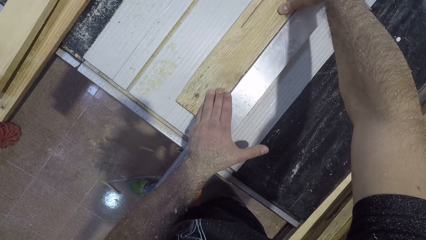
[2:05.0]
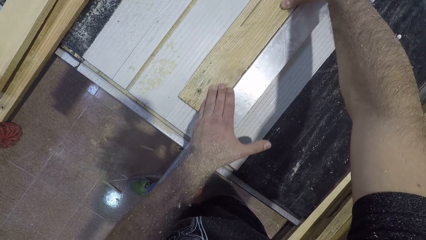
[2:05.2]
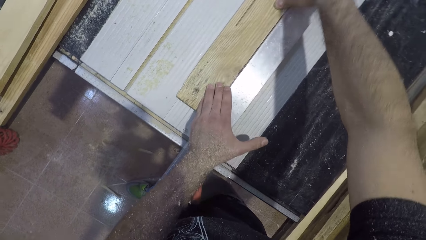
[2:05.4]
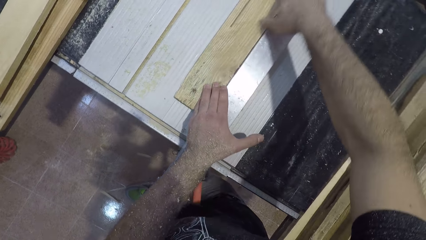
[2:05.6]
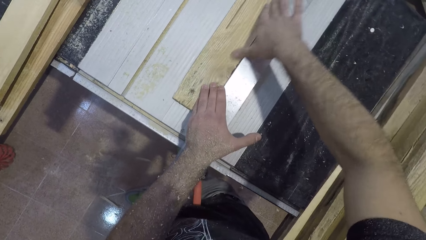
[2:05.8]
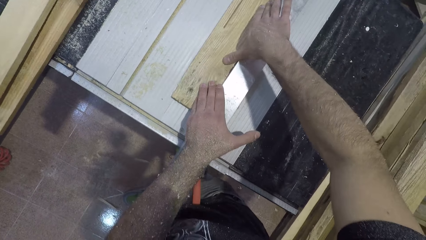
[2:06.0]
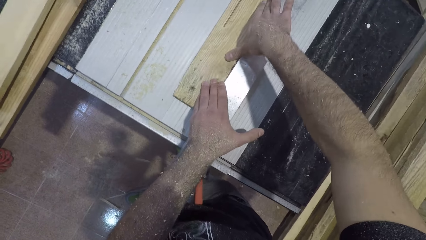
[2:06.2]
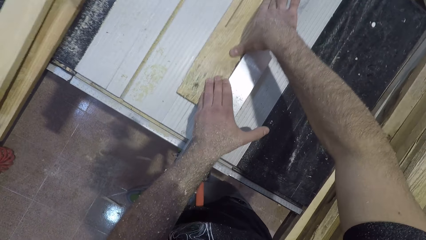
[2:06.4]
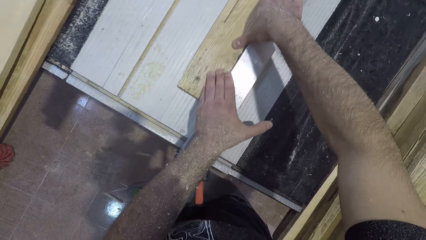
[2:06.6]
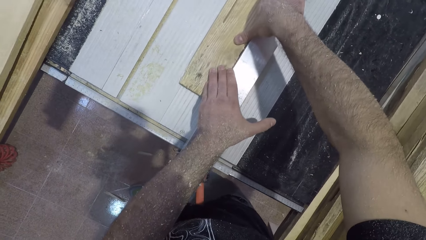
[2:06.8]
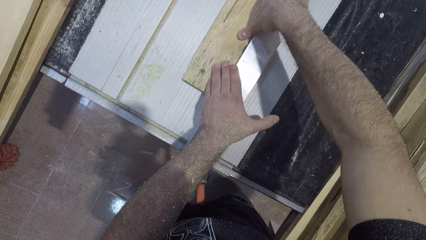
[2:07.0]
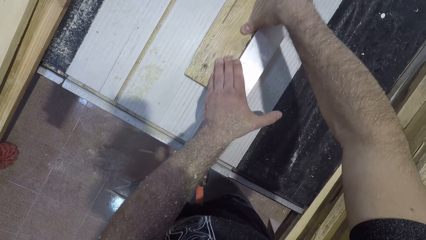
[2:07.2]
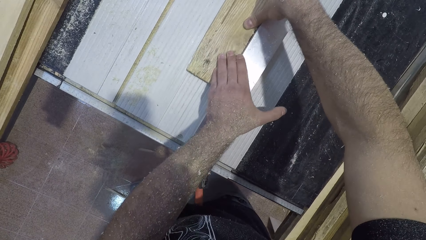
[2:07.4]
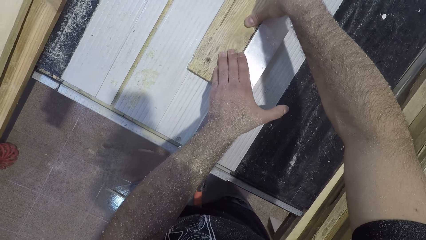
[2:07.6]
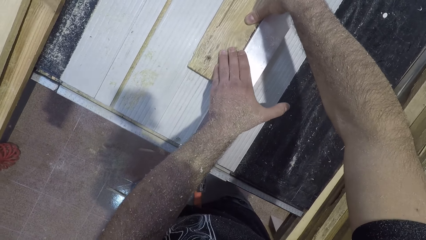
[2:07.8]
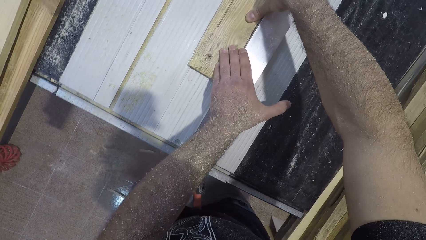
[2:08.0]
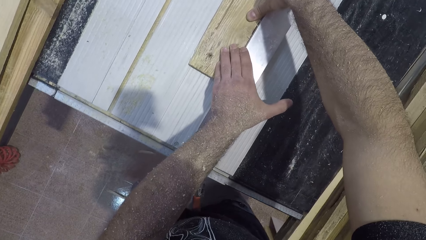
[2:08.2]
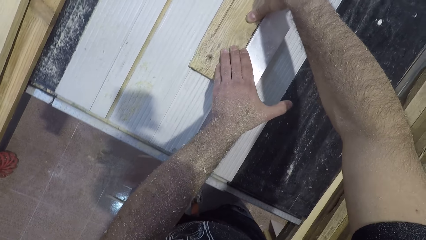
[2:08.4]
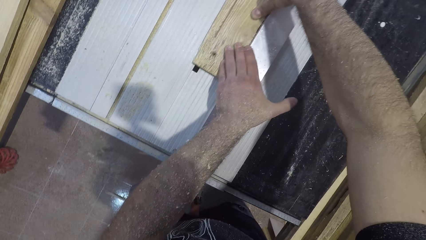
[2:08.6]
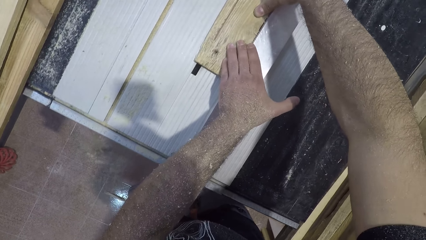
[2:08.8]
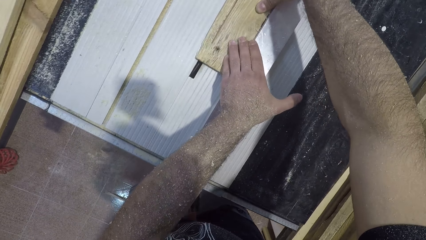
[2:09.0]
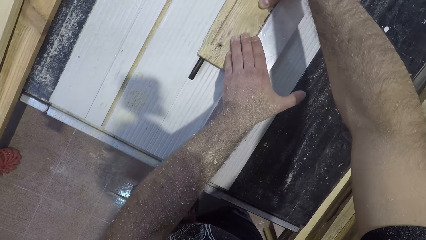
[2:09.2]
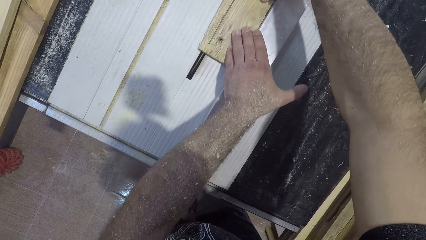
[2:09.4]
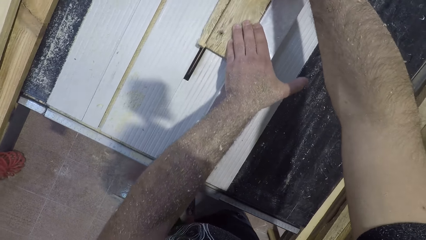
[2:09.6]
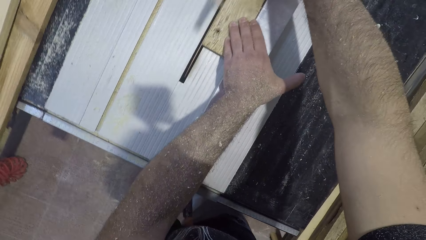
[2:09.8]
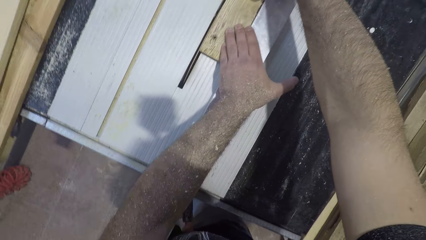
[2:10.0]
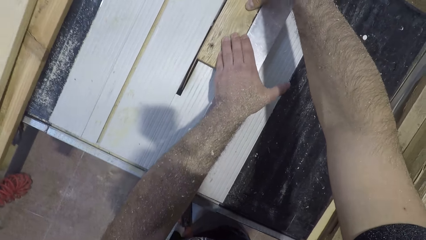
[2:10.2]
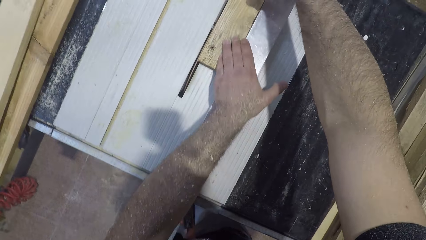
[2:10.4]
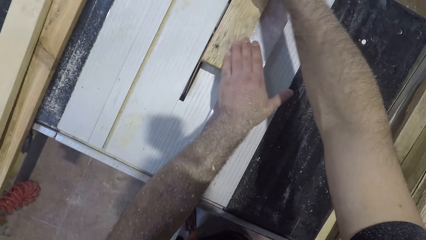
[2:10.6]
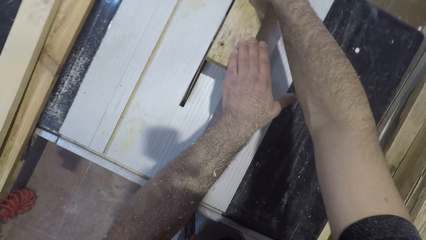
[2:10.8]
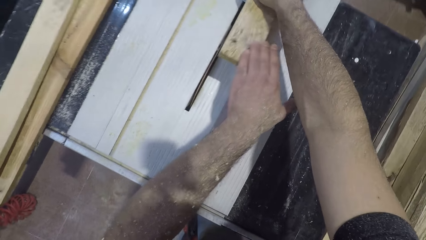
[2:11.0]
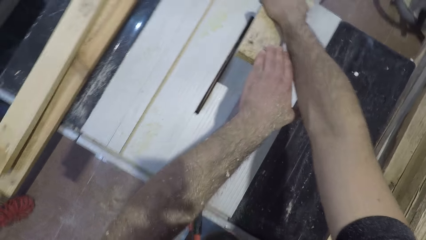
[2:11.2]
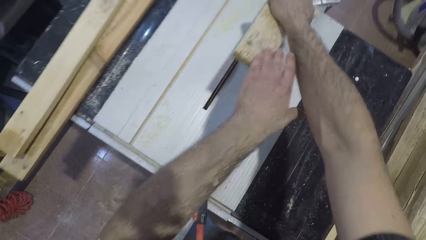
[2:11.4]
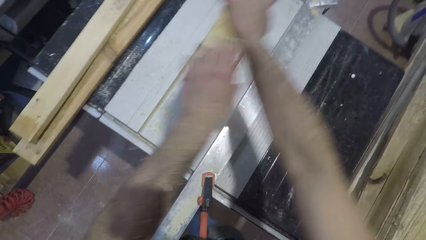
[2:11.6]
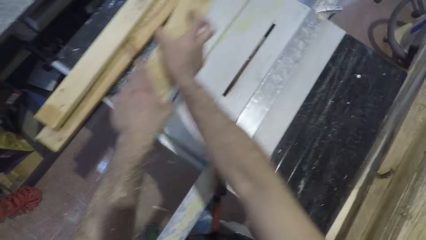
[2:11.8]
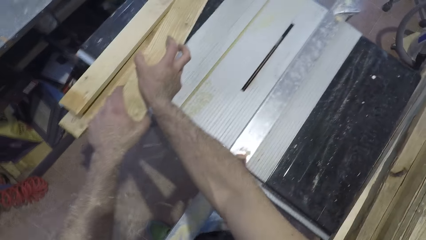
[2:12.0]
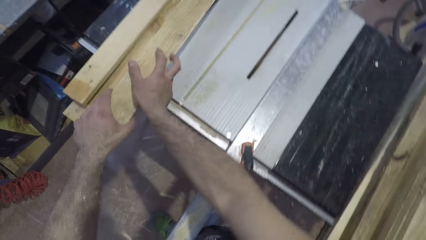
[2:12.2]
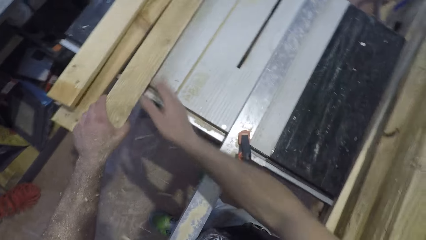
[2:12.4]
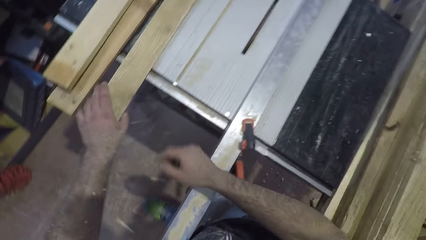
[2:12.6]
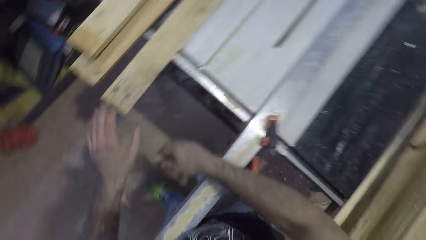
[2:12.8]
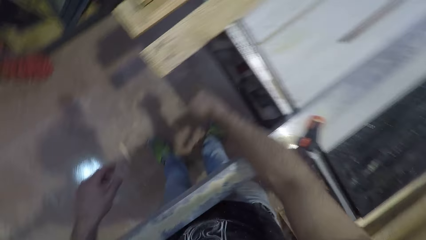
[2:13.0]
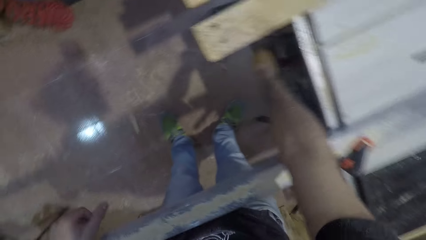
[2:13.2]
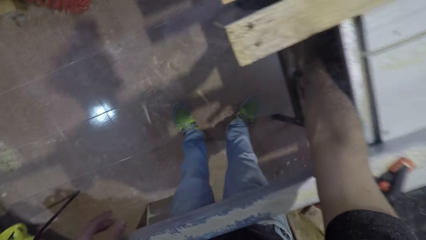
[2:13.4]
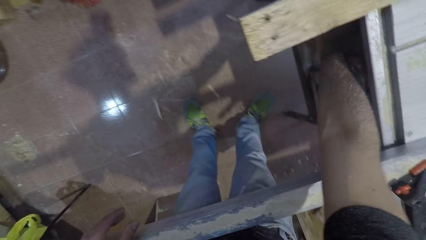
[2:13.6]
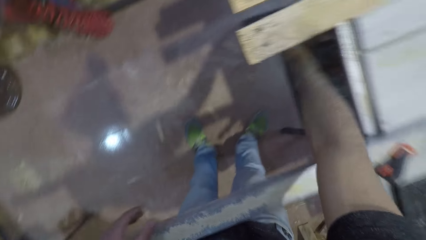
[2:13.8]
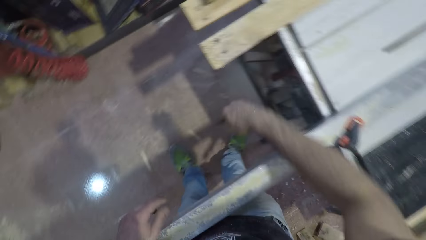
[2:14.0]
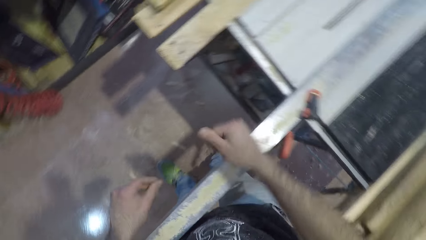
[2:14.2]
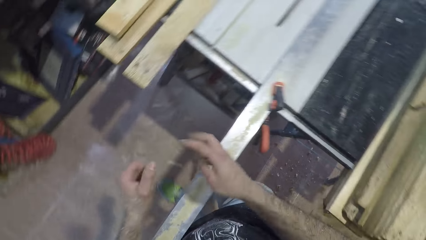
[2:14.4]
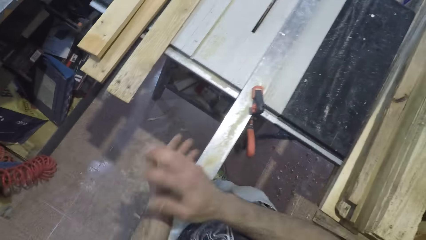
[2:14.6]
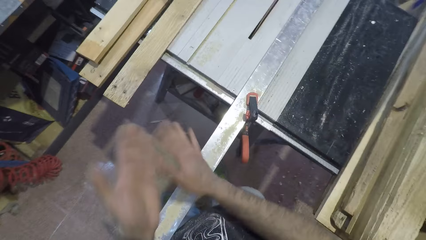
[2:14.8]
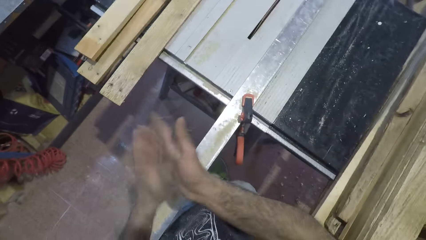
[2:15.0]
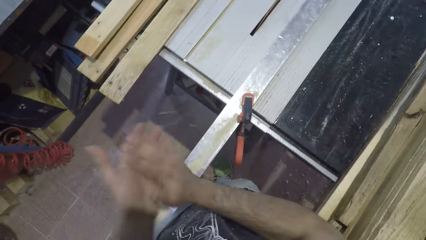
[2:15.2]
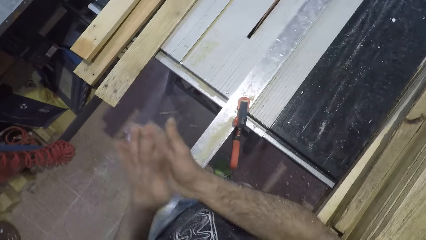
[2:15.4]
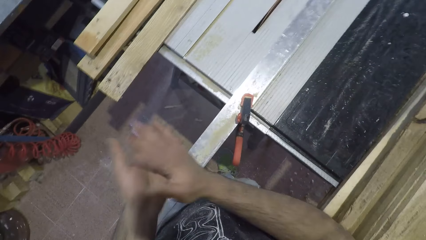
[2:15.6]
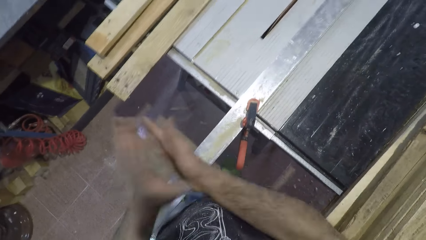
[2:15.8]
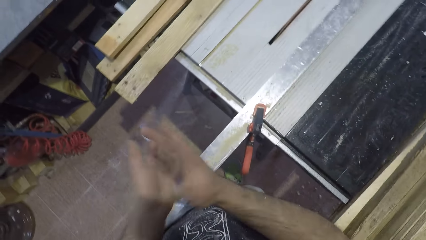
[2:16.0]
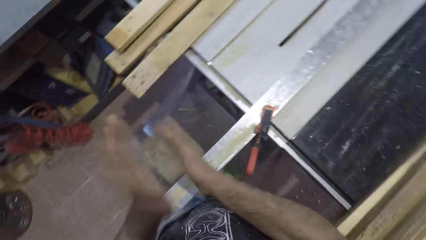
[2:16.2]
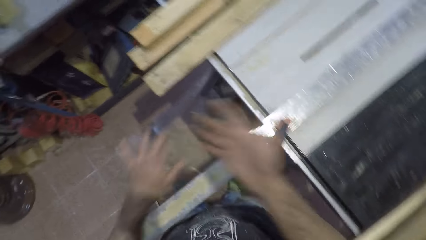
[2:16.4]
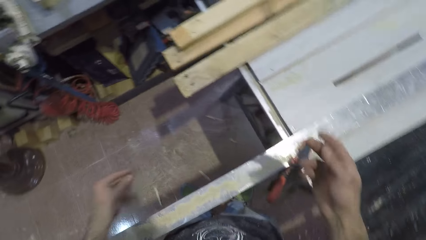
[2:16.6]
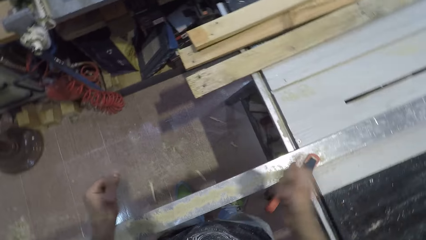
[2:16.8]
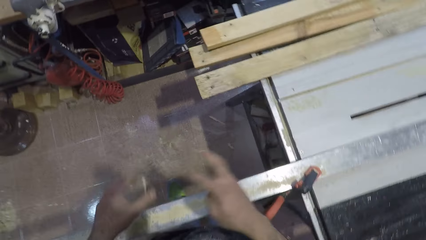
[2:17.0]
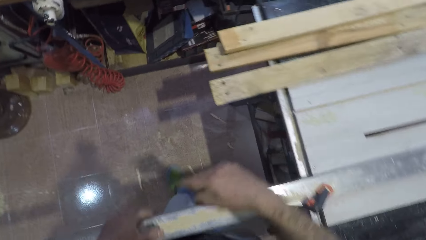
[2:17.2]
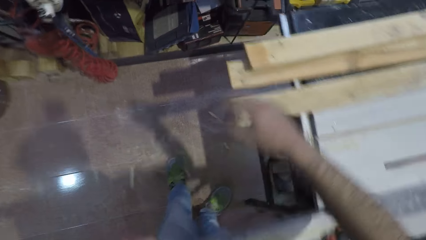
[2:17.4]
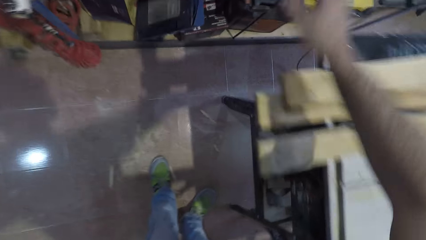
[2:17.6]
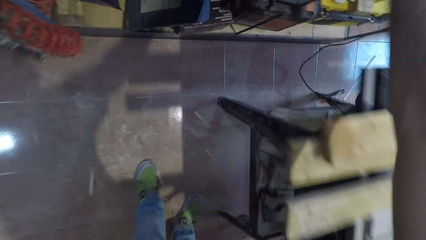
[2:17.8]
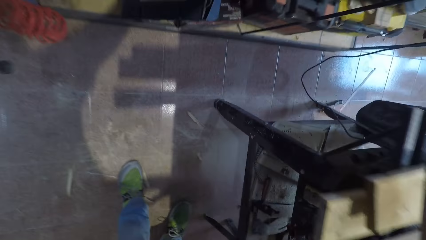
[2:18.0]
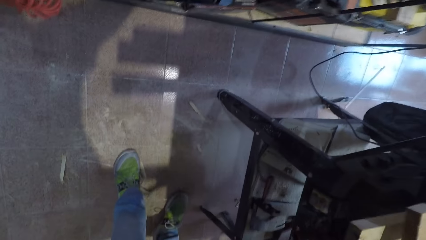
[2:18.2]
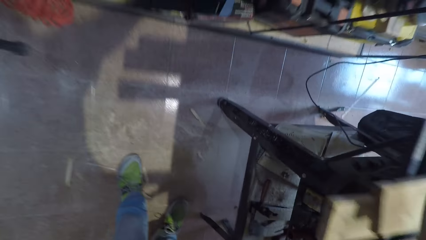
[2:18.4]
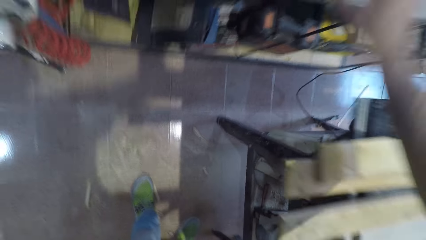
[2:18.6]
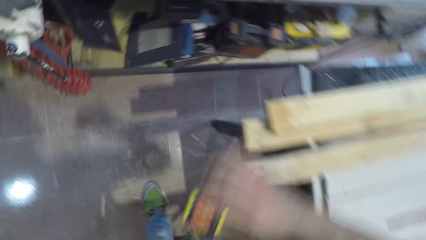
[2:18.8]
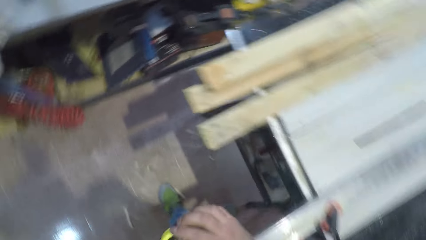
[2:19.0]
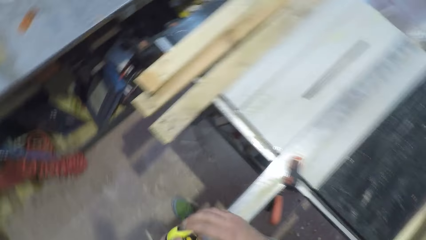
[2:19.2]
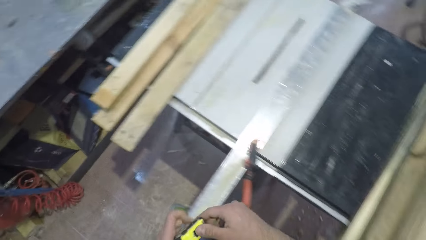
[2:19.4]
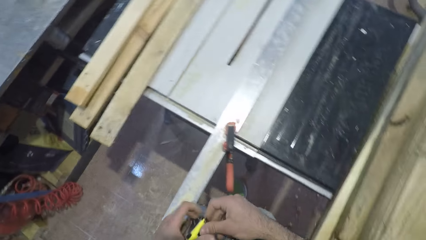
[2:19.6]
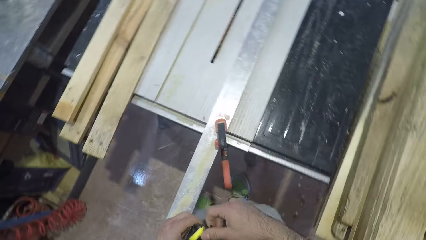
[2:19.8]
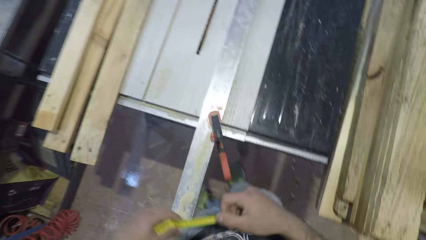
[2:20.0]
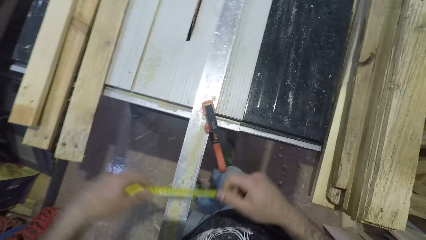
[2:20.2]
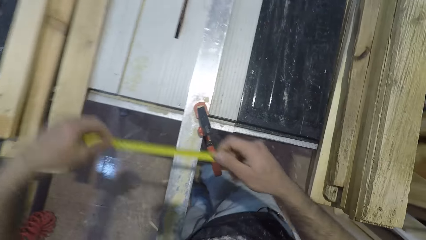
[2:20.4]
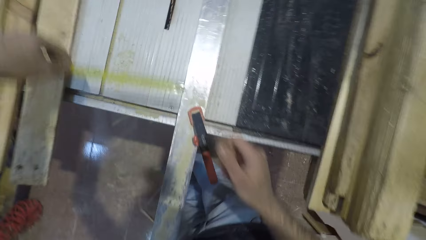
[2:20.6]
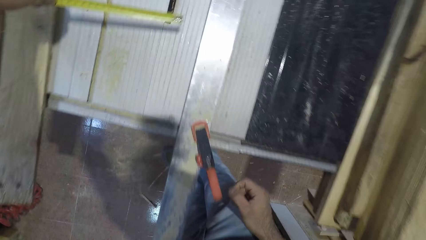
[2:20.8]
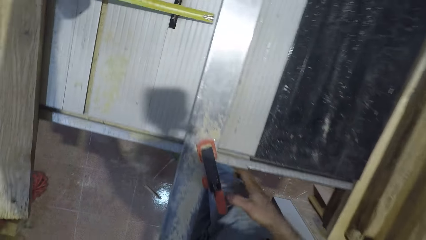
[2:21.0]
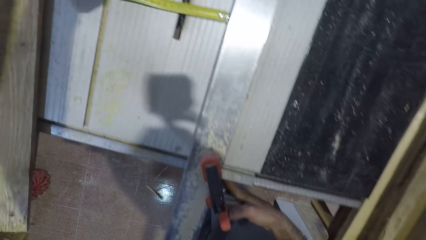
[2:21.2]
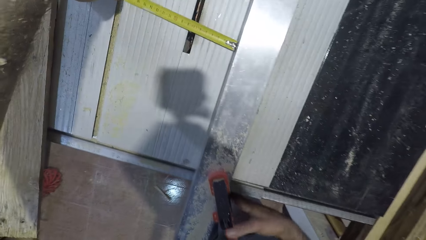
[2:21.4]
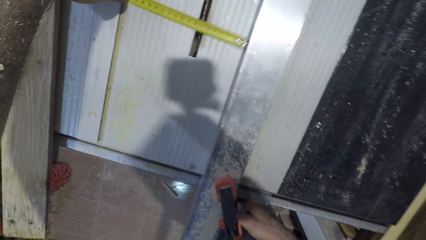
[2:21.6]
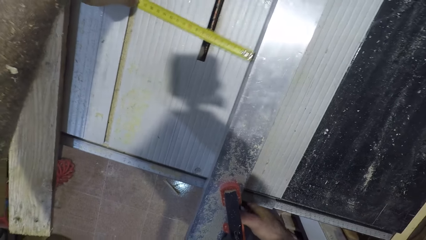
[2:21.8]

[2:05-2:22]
The camera wearer picks up the wood from the circular saw machine. He drops another wood on the other side of the circular saw machine. He switches off the circular saw machine. He rubs the hands. He dusts his hand. He picks up a tape measure. He opens up the tape measure. He measures the table.
